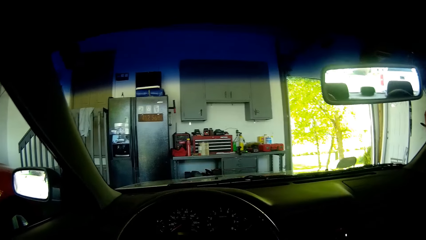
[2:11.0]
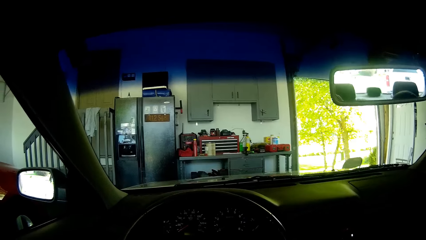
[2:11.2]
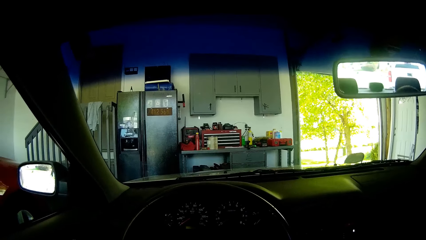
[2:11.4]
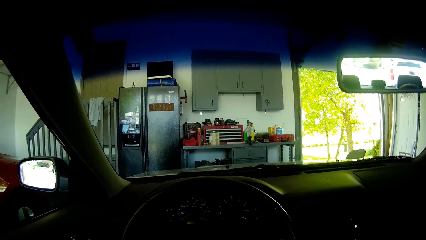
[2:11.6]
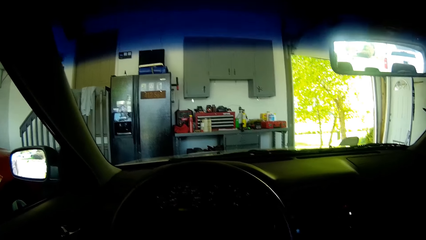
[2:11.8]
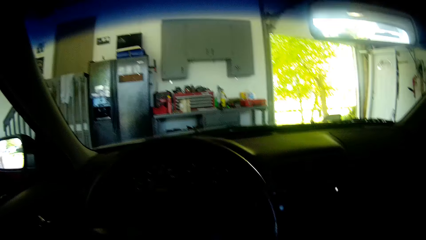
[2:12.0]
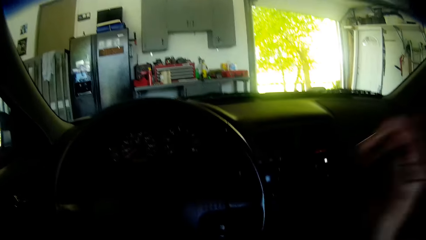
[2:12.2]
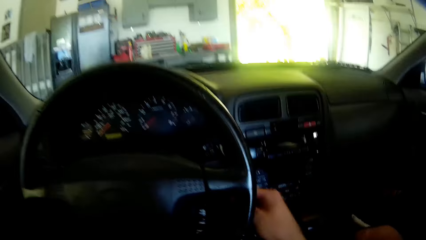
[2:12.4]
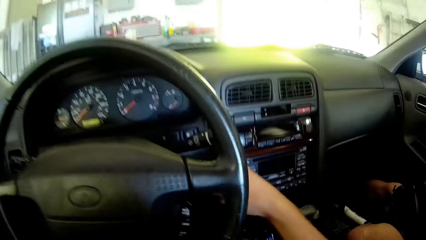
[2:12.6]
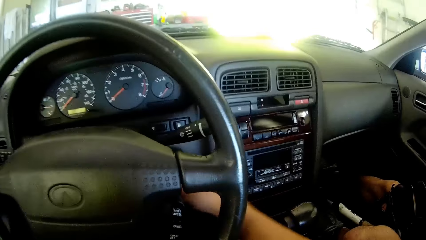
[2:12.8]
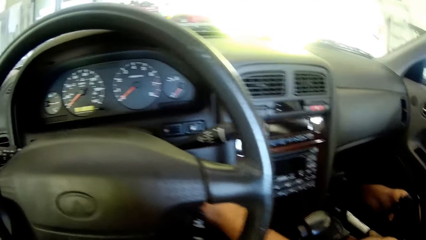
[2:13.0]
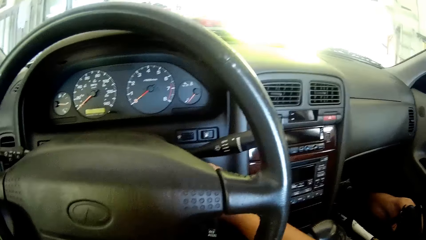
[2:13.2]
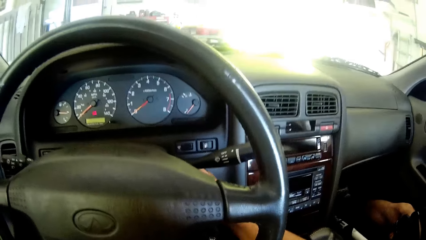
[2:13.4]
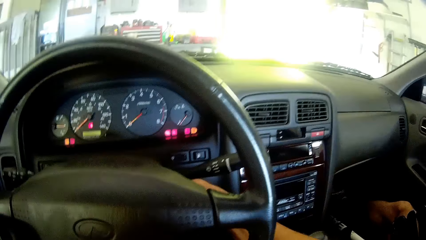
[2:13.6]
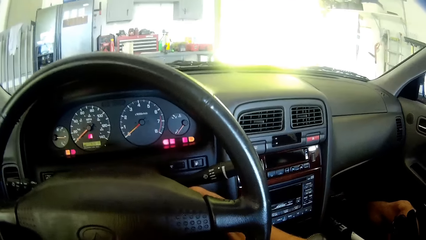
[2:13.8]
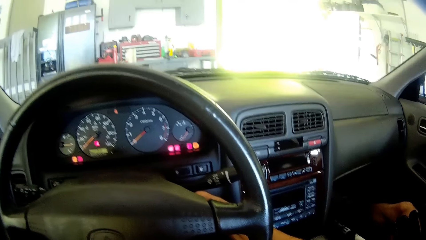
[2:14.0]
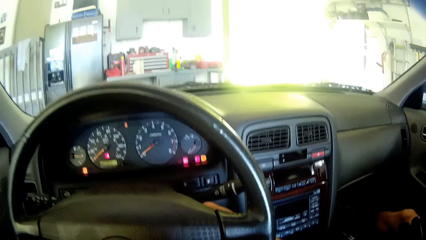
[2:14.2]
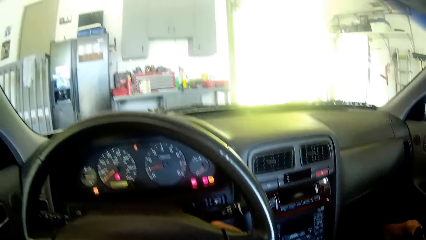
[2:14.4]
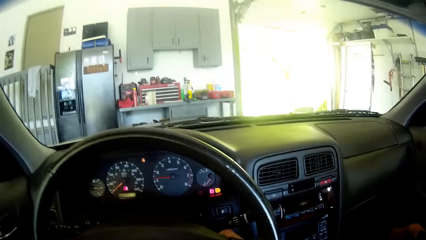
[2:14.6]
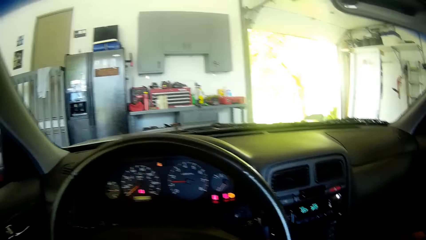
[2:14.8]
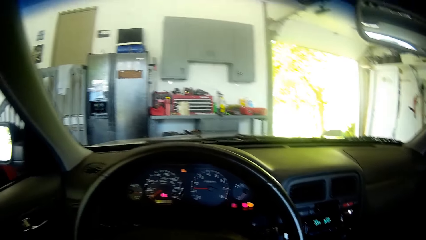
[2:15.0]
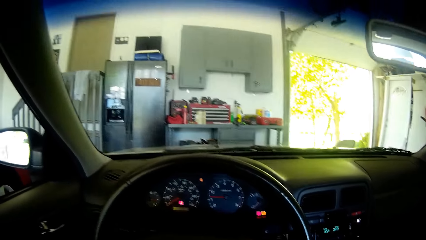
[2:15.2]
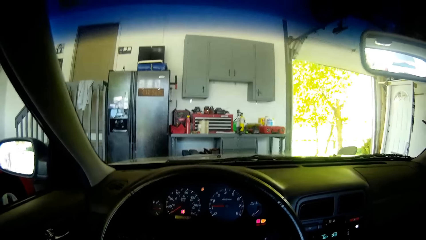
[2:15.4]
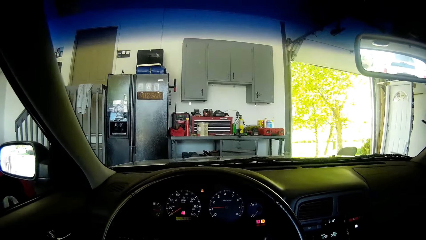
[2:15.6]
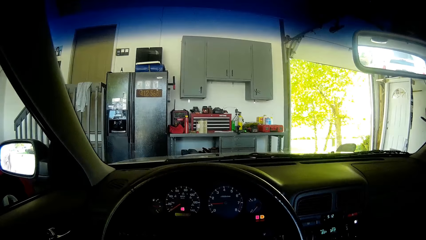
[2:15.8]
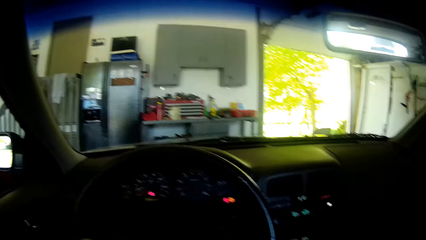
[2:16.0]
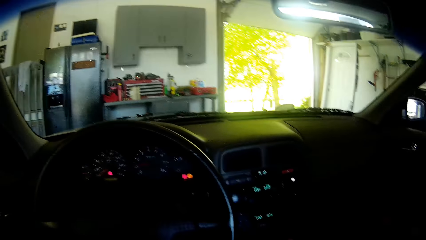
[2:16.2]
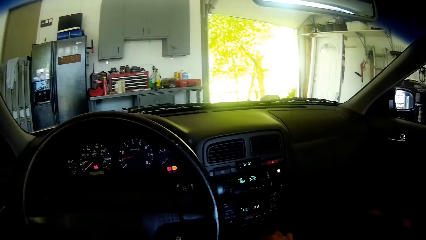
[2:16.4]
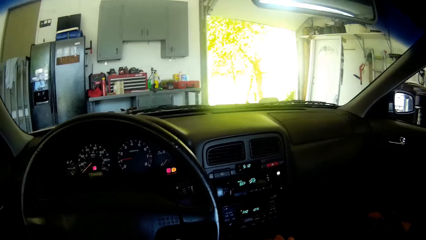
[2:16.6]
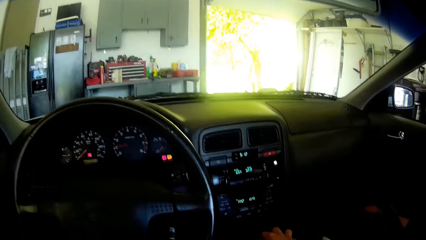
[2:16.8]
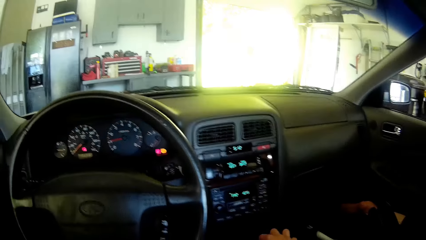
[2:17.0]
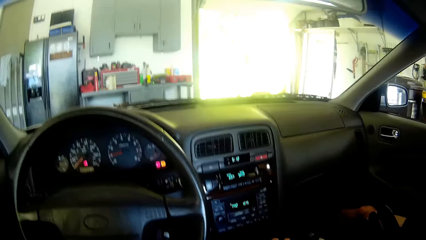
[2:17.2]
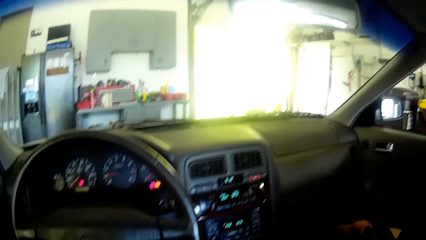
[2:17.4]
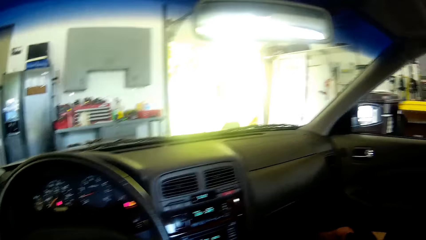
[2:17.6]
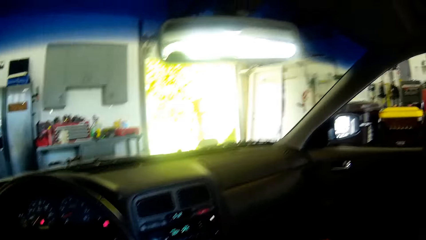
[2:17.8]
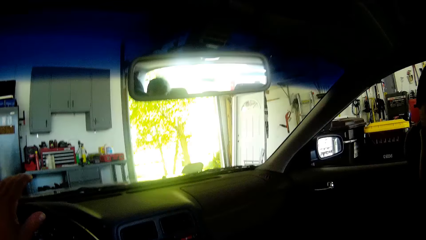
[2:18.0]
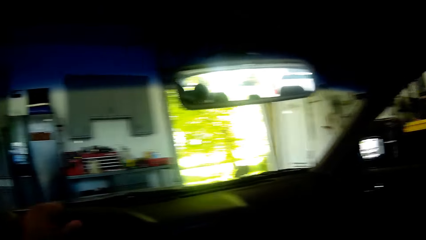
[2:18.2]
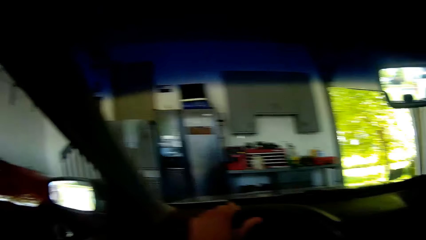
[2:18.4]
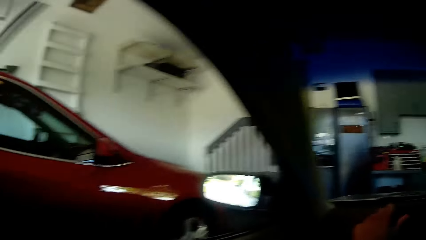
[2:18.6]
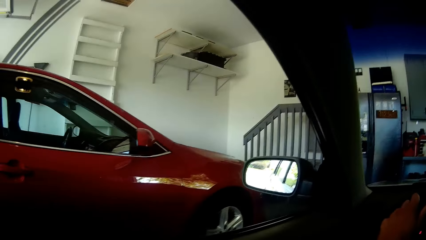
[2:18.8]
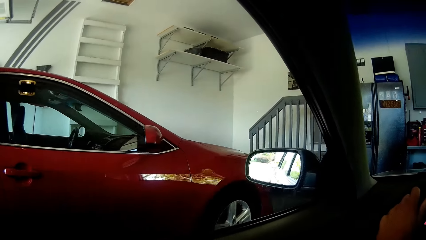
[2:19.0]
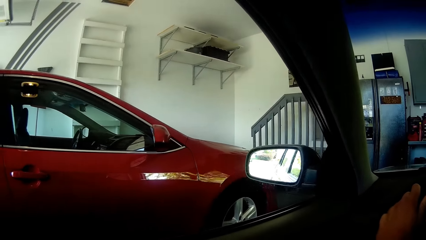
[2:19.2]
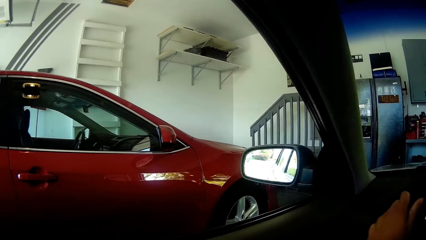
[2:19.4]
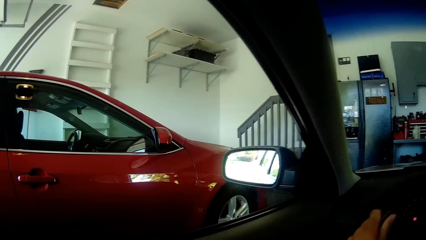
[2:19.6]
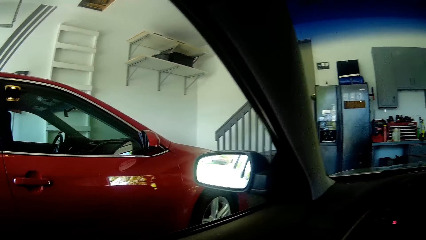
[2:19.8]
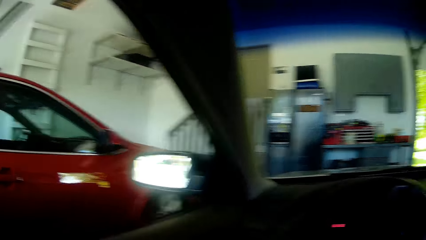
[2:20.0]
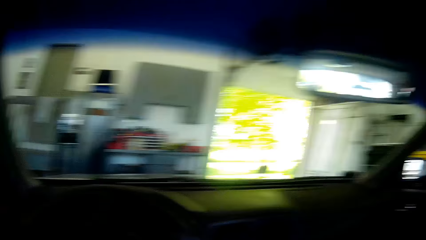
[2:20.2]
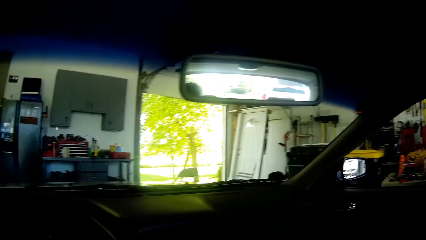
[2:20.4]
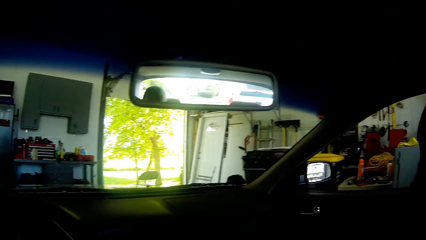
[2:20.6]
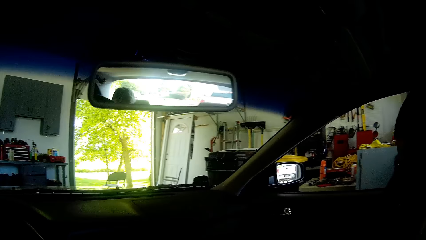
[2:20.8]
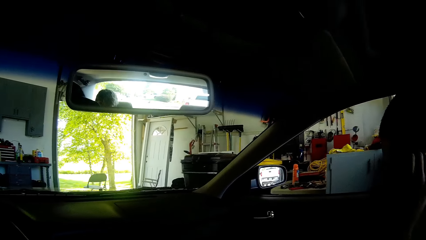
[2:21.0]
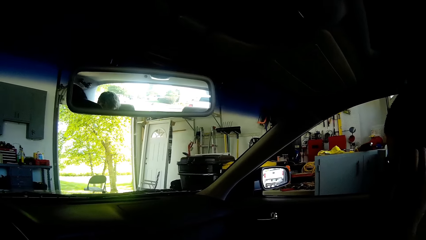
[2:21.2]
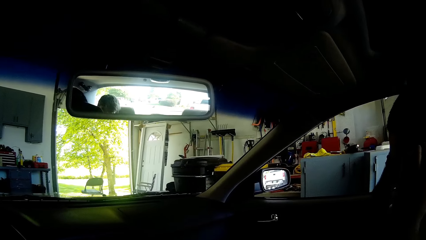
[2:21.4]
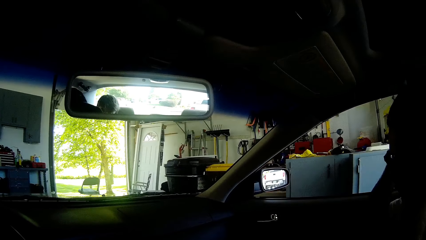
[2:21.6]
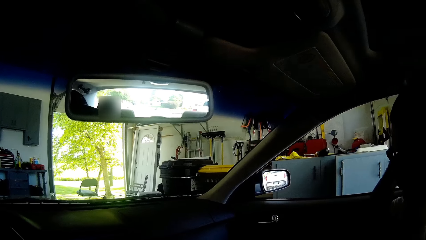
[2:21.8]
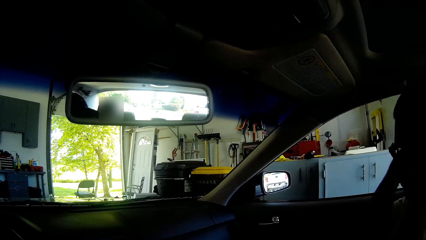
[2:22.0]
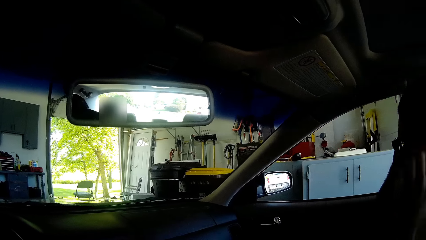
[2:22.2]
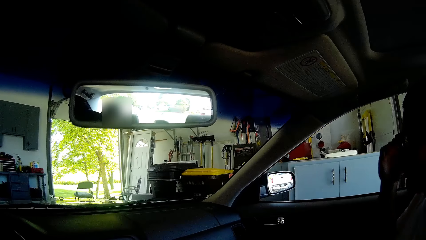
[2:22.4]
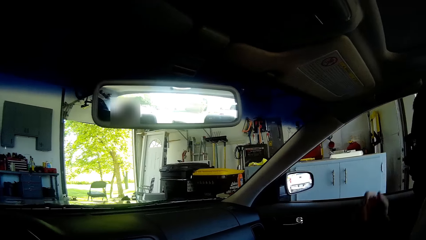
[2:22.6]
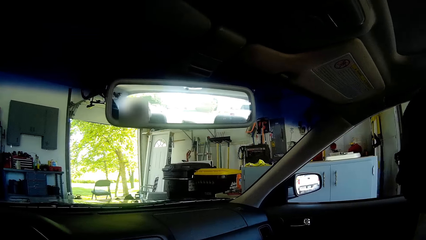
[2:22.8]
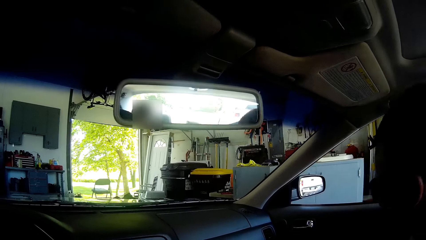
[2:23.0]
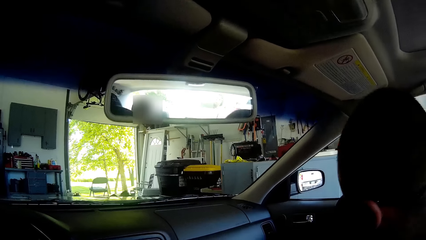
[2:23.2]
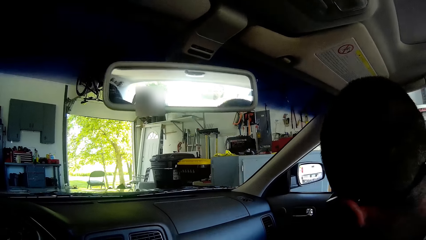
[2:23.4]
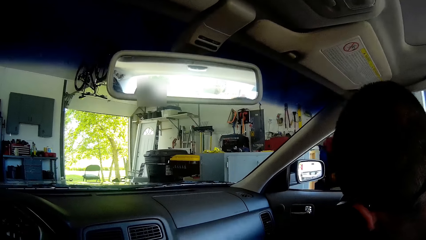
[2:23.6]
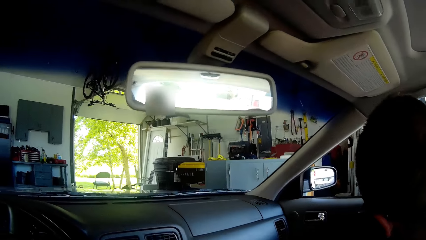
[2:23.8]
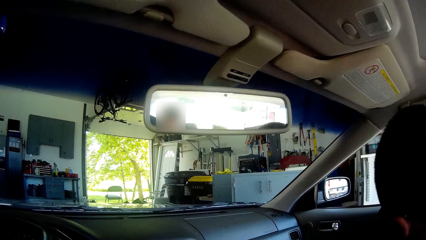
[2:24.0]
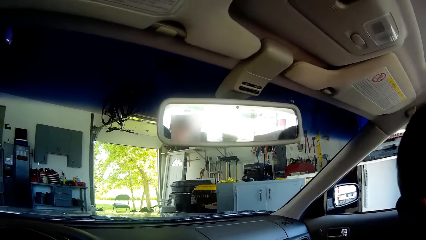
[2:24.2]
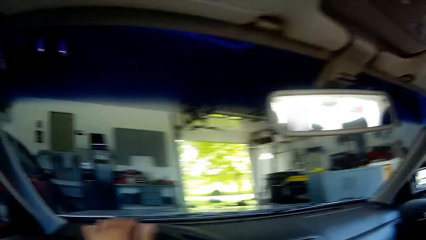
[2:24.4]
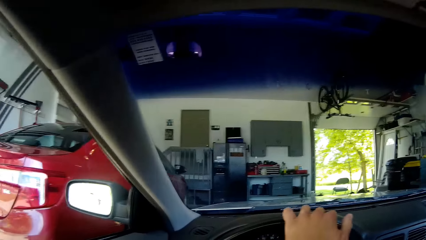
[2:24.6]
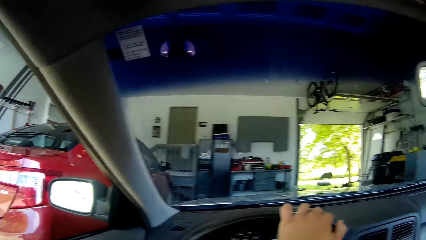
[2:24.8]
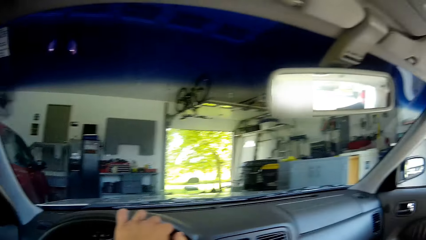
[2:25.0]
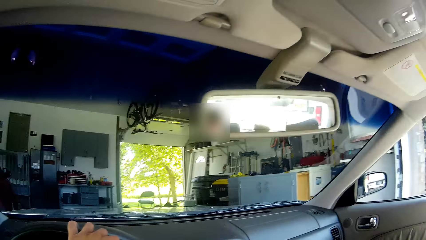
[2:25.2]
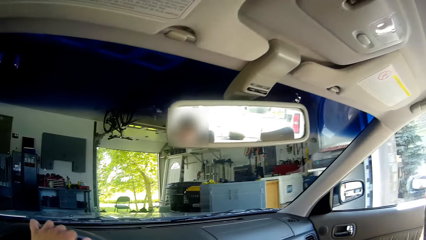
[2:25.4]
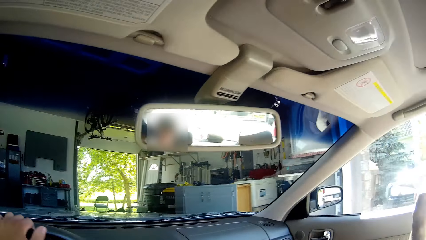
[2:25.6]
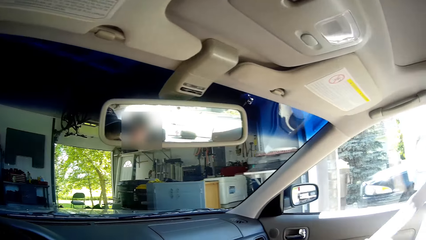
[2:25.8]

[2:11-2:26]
The camera wearer turns on the ignition on the car. They drive the car on the parking lot. They drive out of the garage.
